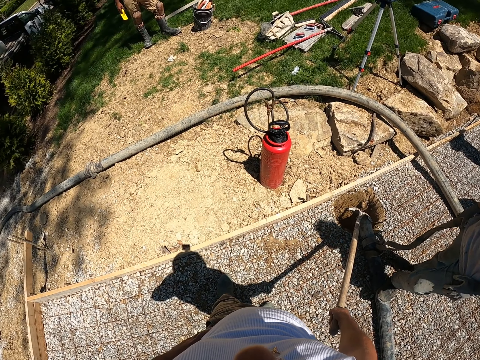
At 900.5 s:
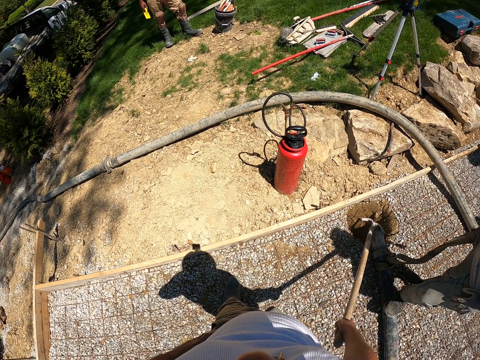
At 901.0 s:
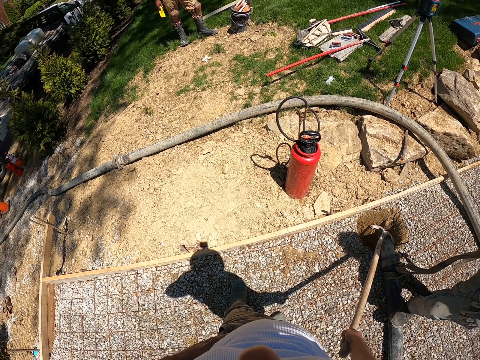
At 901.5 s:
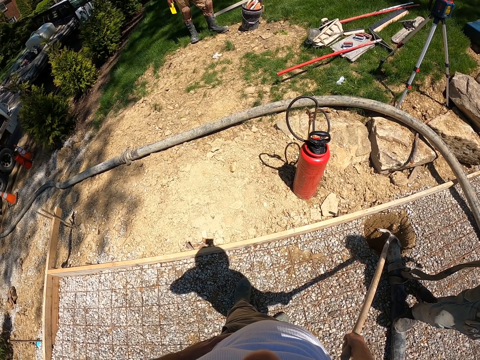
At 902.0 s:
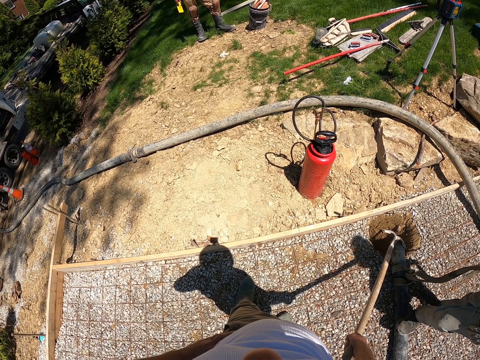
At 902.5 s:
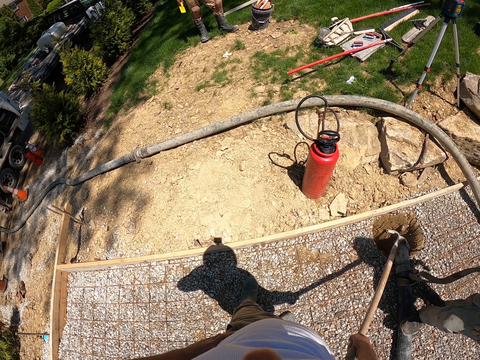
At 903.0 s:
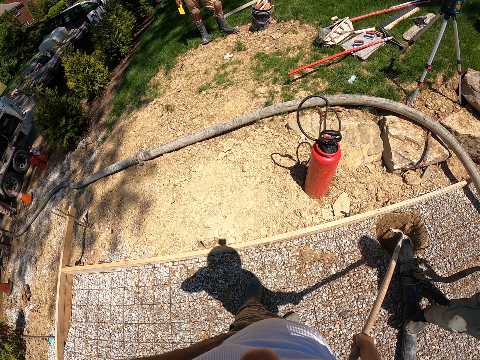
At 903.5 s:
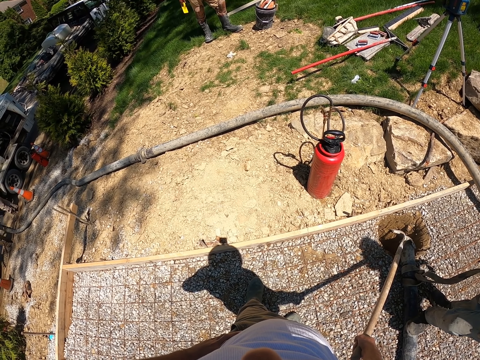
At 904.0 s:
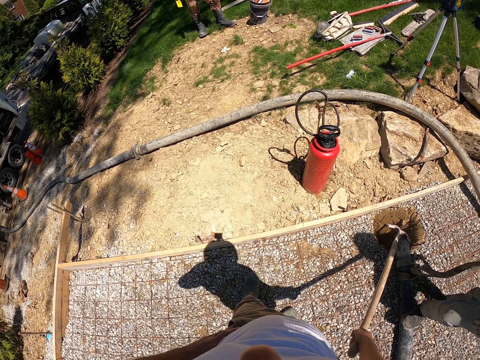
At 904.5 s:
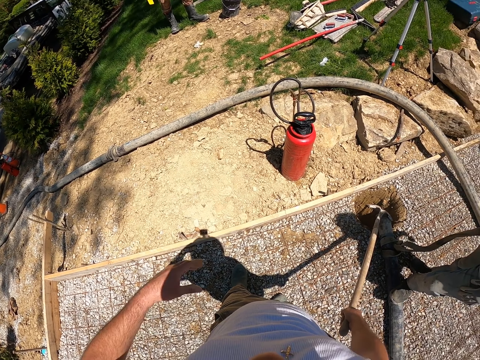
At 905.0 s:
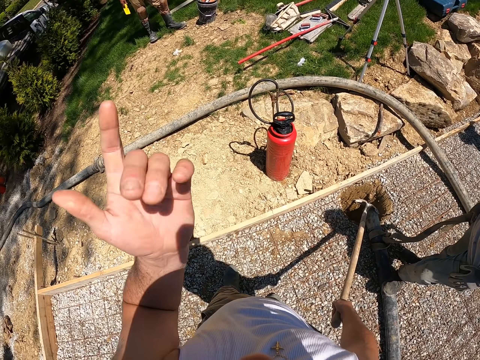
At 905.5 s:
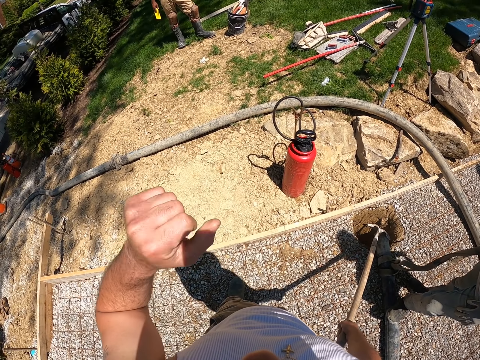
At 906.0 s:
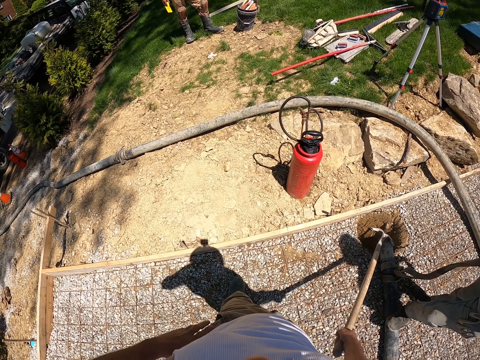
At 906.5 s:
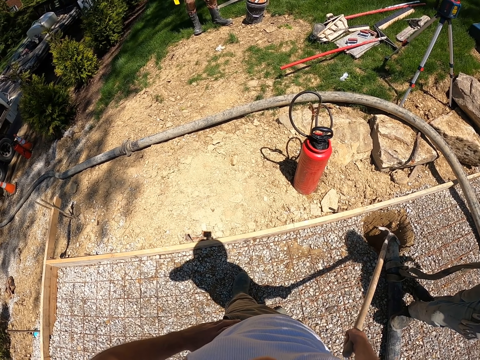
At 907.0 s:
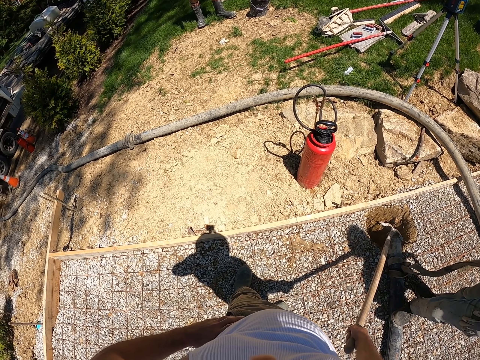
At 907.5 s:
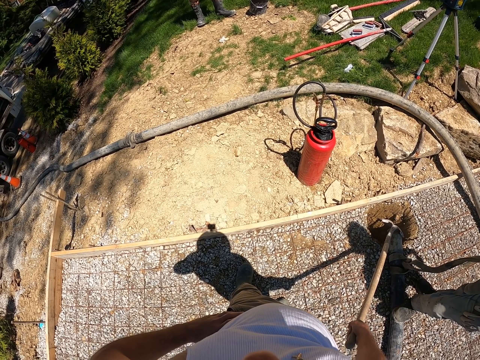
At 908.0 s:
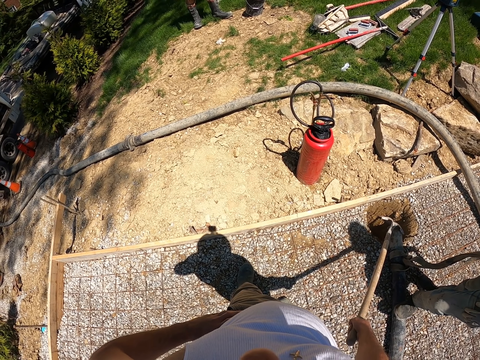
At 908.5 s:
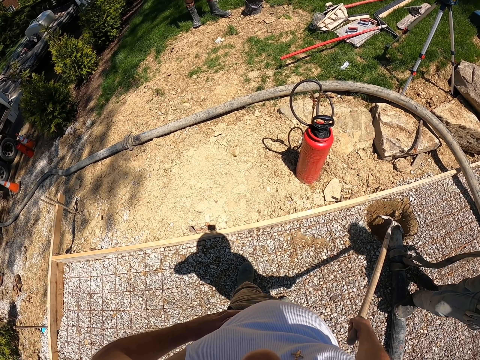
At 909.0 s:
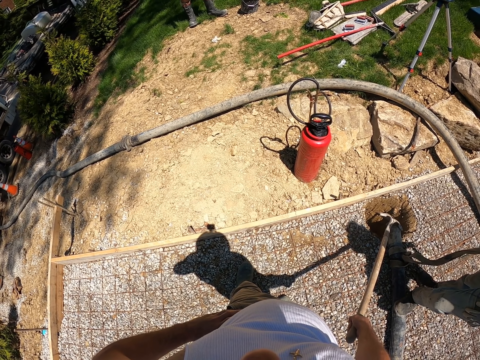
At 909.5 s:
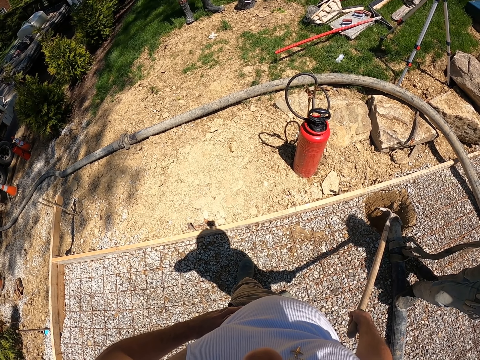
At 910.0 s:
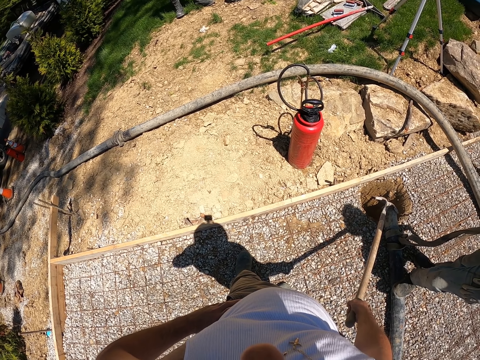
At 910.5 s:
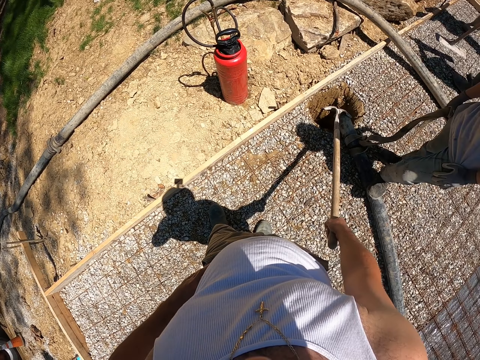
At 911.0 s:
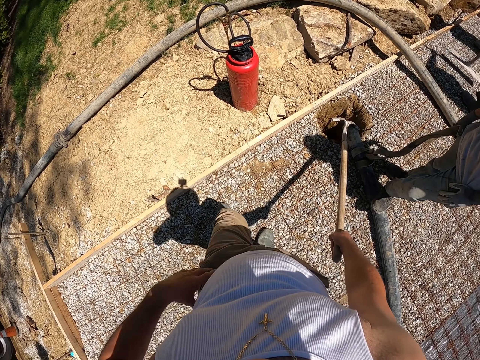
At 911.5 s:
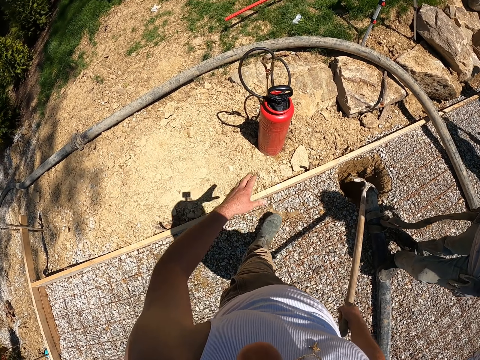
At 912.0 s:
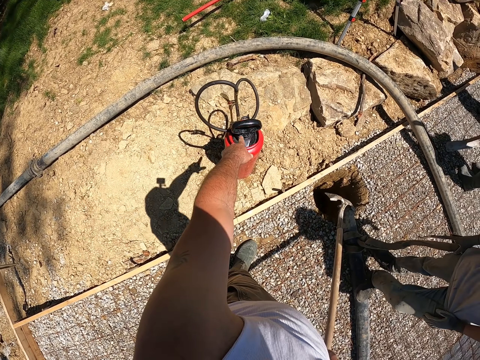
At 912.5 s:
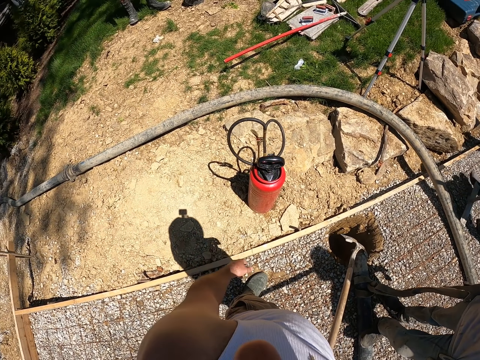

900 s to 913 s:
The camera wearer lifts a hand up. A man stands on the compound. The camera wearer holds his waist.

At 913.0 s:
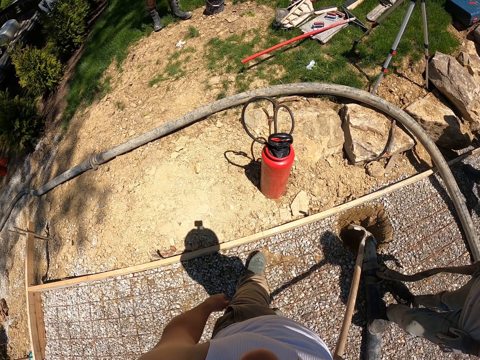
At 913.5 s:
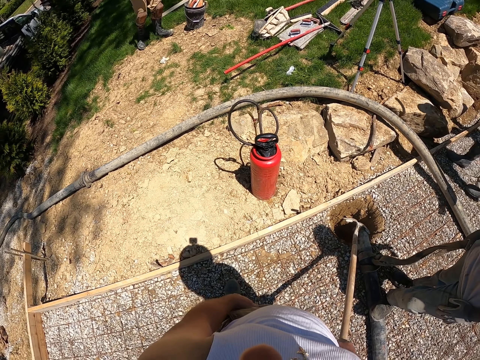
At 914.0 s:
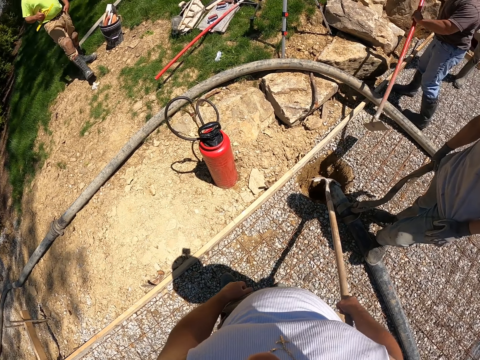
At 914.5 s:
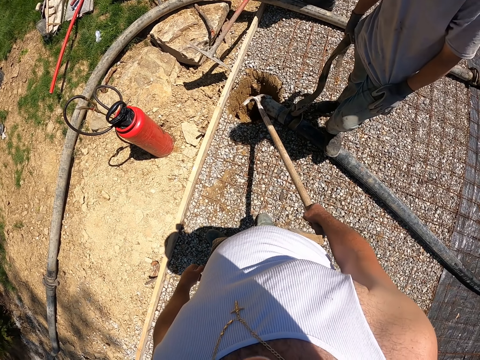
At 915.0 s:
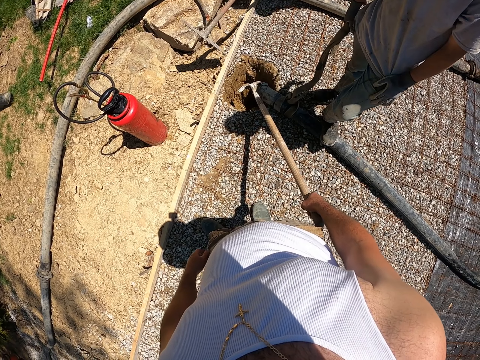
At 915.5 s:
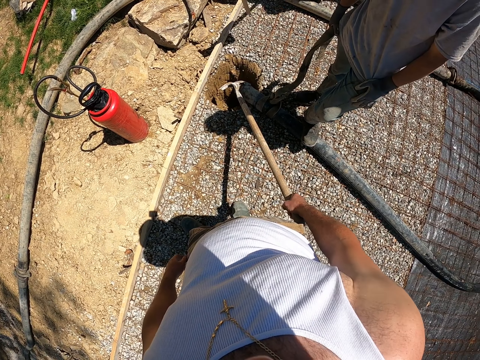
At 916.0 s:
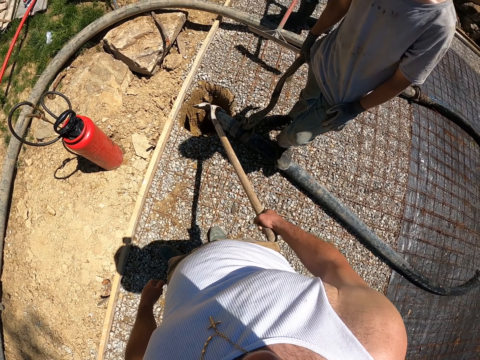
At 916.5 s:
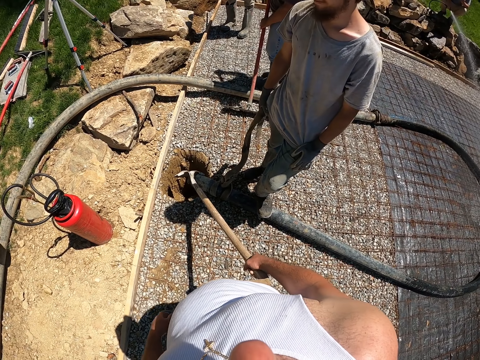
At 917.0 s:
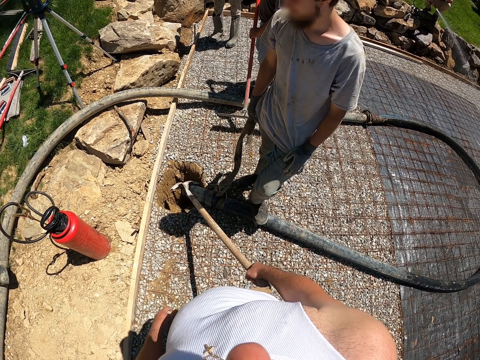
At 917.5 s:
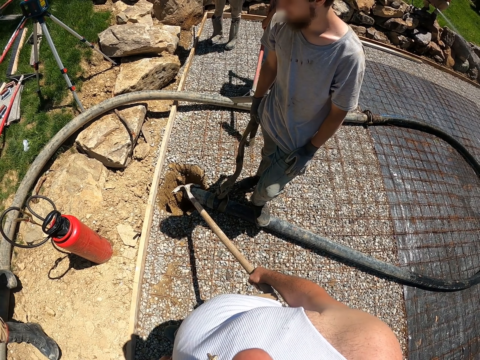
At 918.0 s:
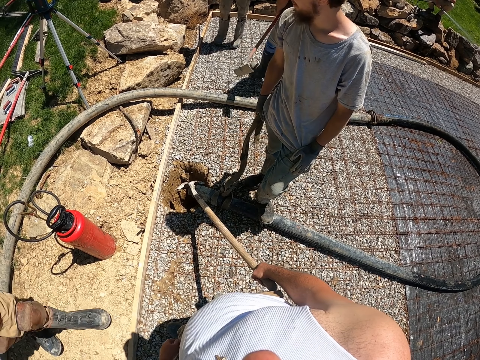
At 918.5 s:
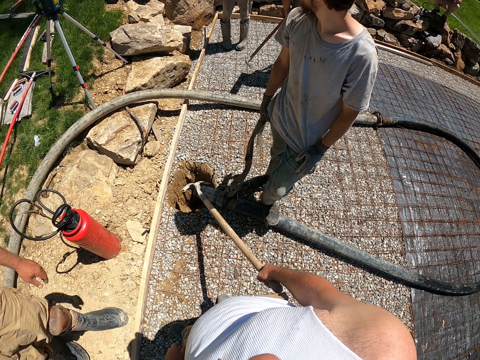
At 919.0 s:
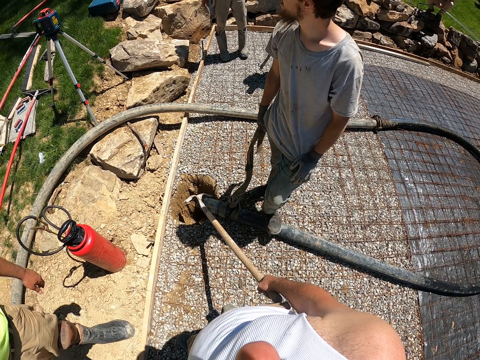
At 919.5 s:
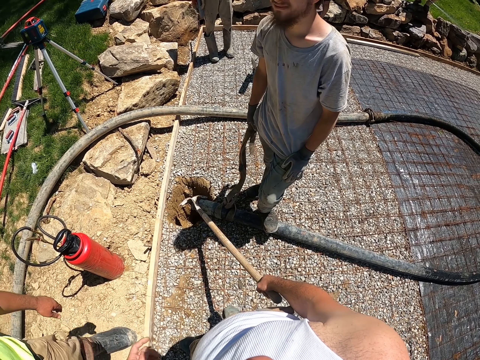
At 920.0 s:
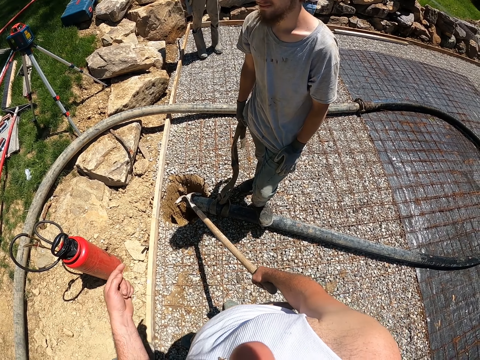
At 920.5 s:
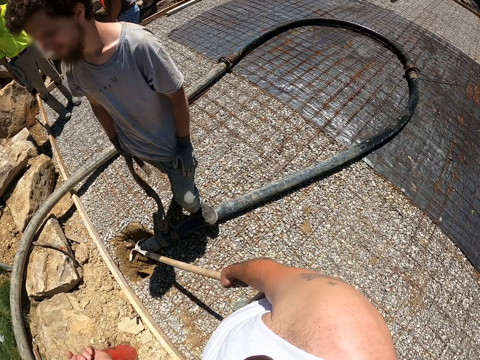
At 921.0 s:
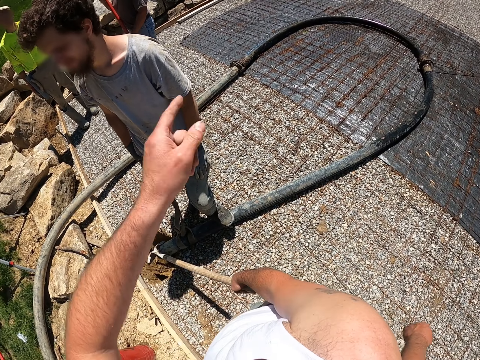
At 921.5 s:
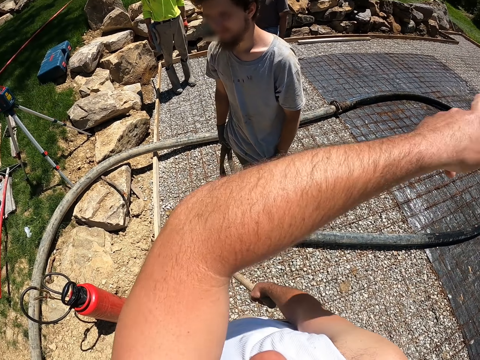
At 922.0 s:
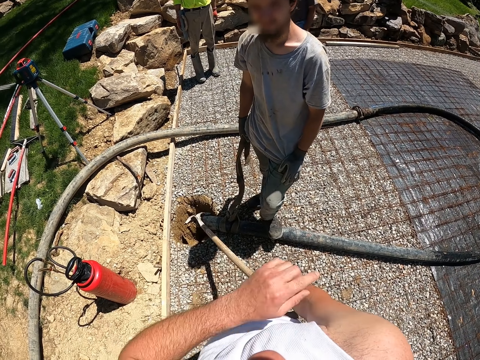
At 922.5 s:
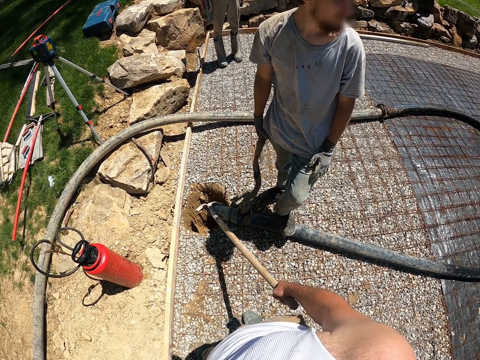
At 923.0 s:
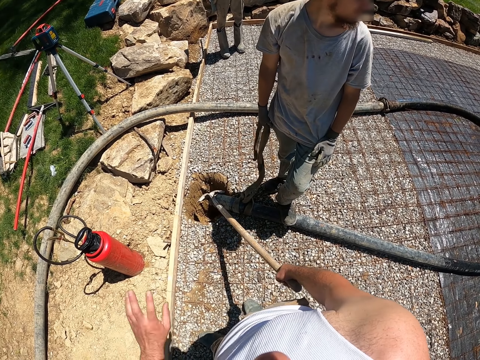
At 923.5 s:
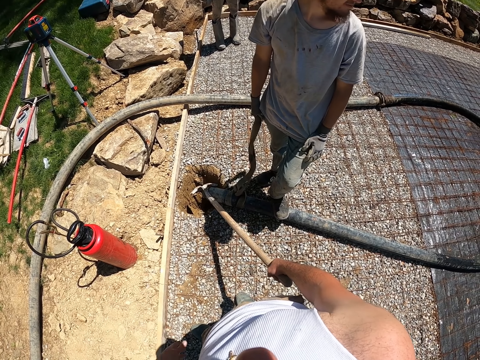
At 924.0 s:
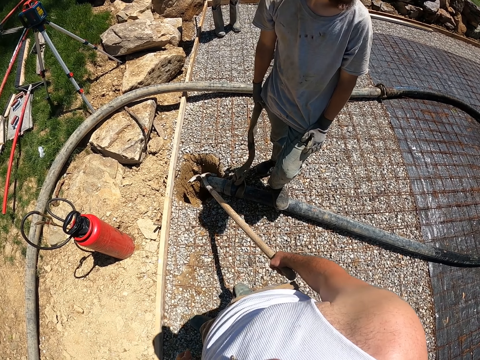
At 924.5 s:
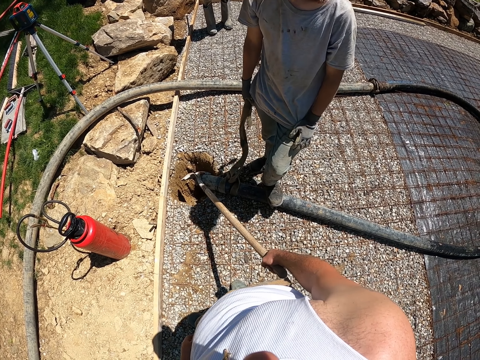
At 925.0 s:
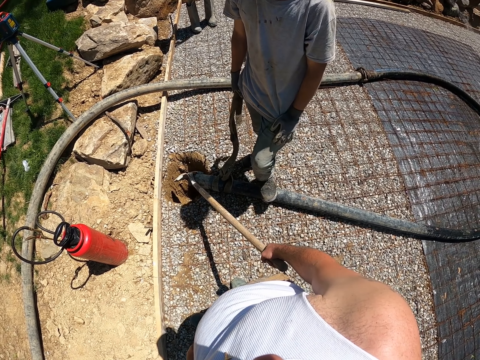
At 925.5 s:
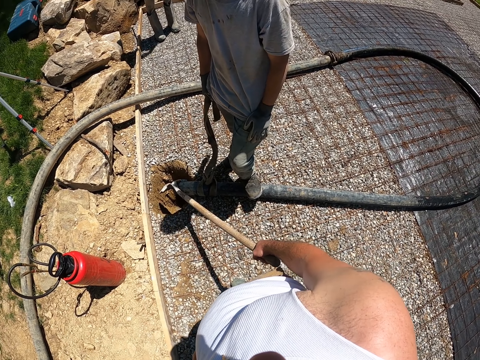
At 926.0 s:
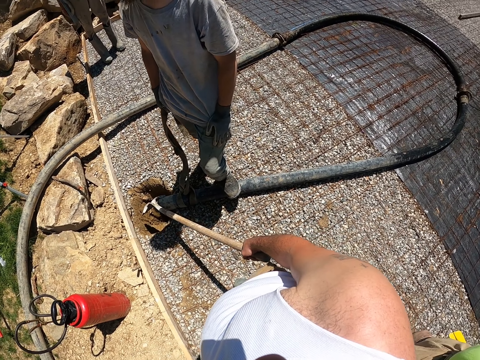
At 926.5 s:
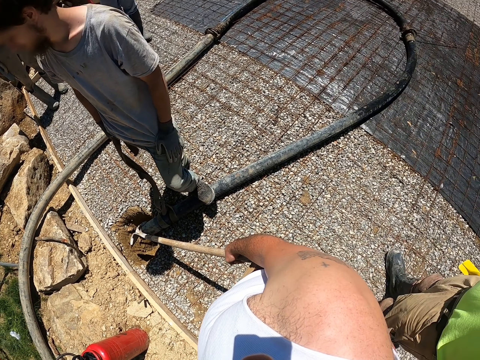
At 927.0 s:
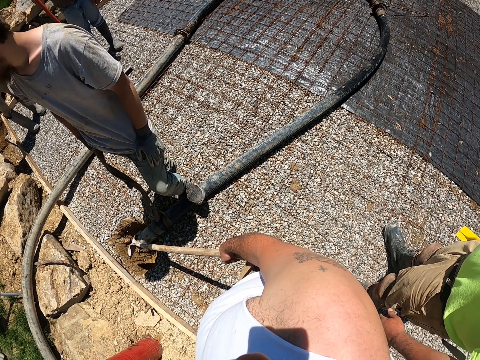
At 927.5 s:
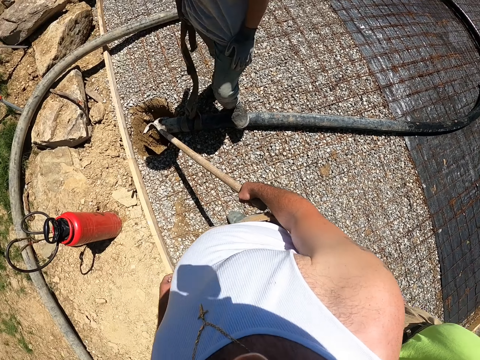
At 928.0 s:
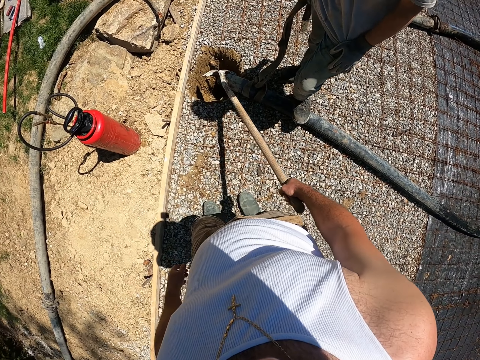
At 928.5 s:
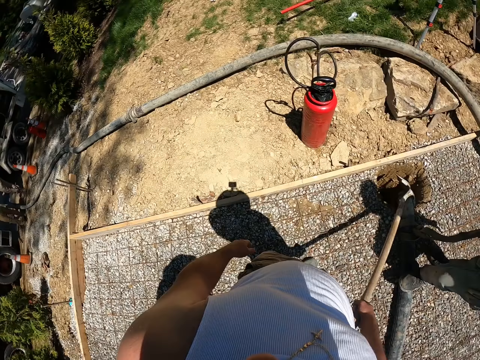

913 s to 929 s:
The camera wearer points at a gas cylinder. A man walks forward. The camera wearer points his finger around. He puts his hands down. Another man looks around.
